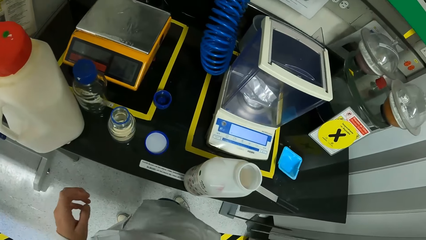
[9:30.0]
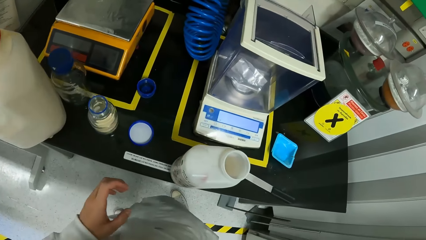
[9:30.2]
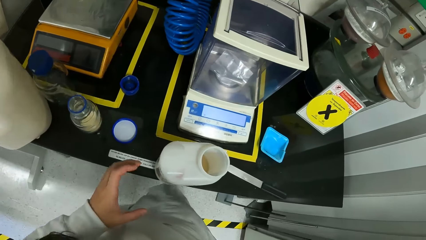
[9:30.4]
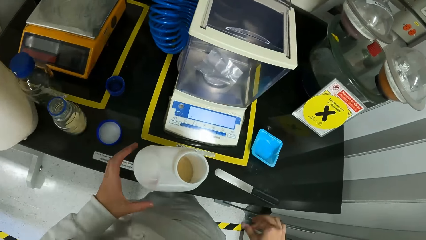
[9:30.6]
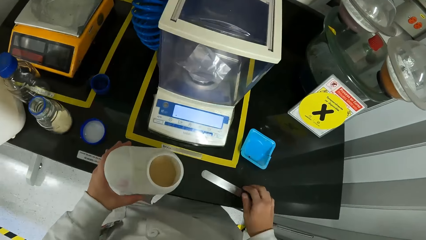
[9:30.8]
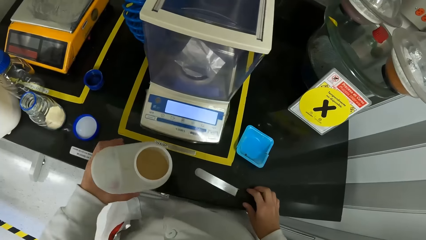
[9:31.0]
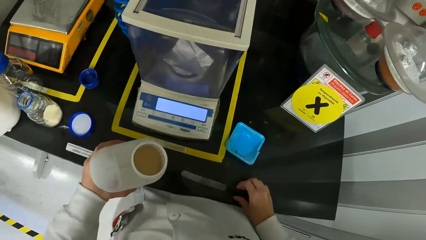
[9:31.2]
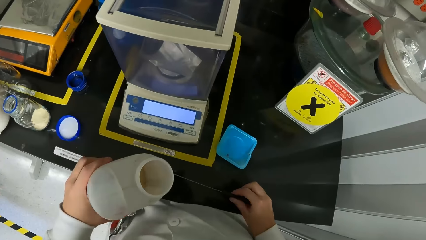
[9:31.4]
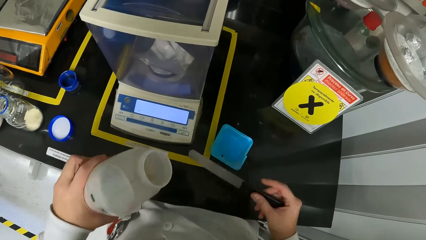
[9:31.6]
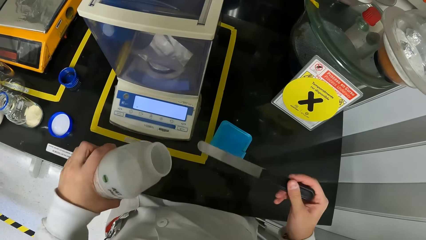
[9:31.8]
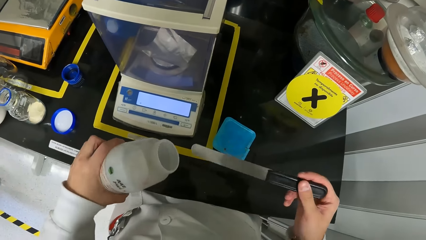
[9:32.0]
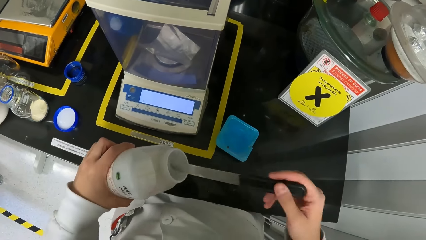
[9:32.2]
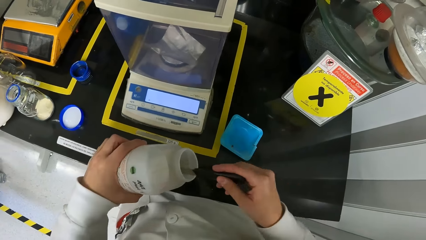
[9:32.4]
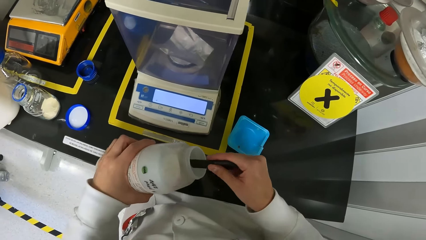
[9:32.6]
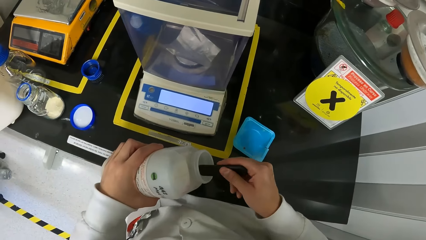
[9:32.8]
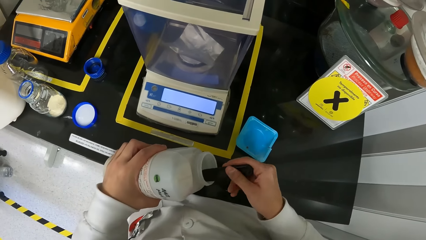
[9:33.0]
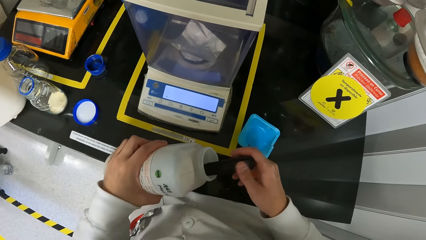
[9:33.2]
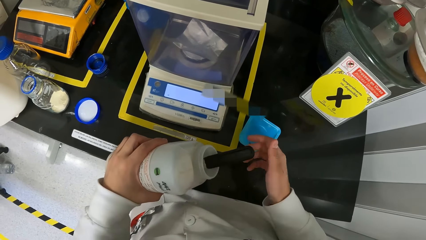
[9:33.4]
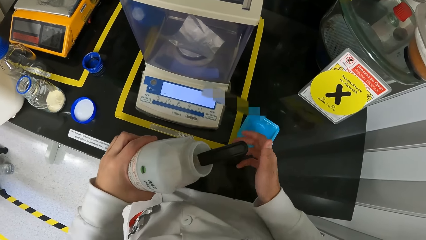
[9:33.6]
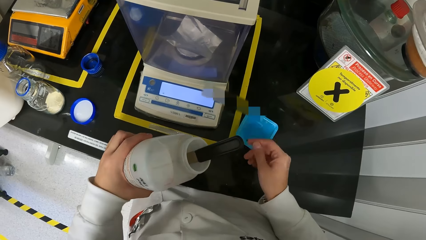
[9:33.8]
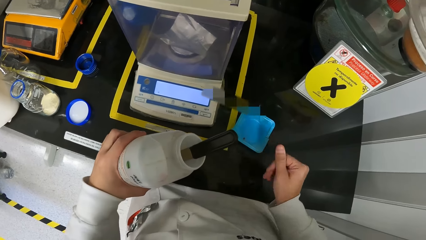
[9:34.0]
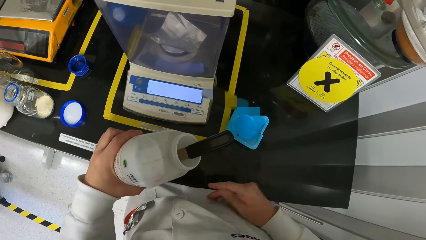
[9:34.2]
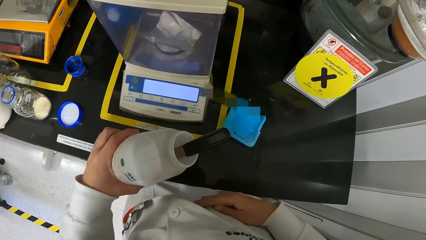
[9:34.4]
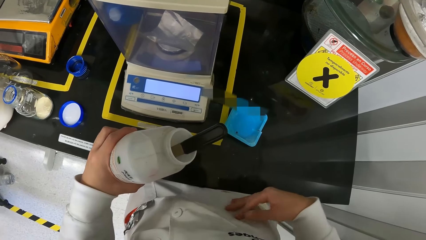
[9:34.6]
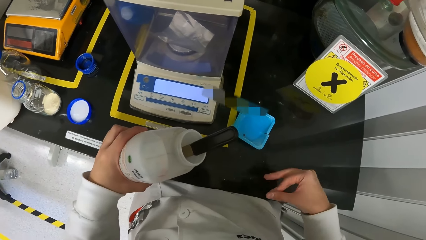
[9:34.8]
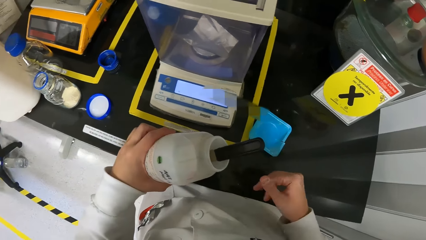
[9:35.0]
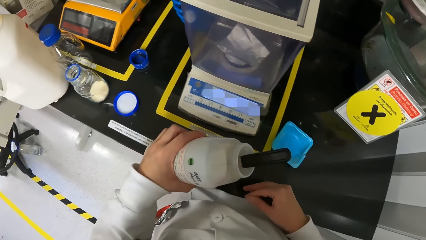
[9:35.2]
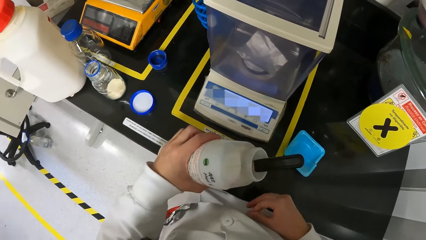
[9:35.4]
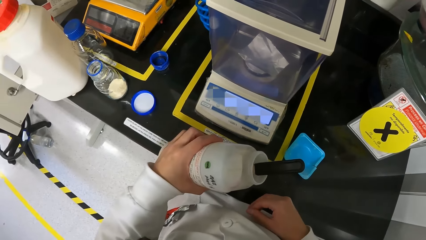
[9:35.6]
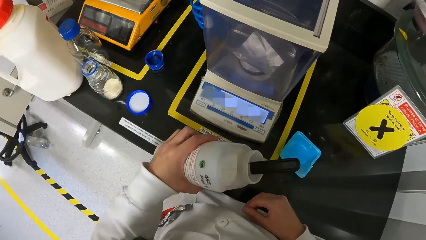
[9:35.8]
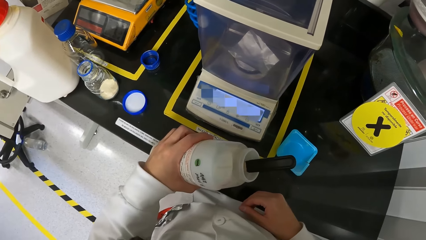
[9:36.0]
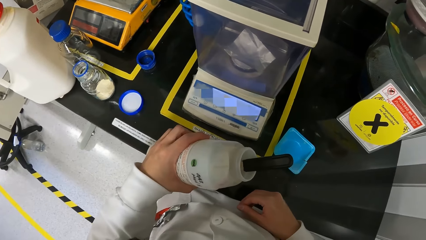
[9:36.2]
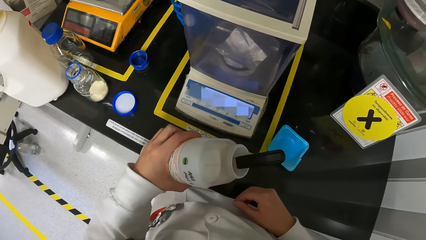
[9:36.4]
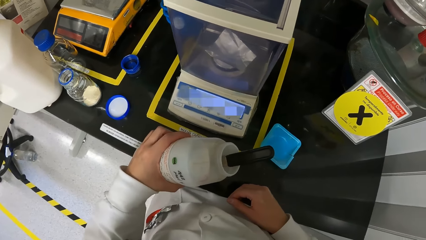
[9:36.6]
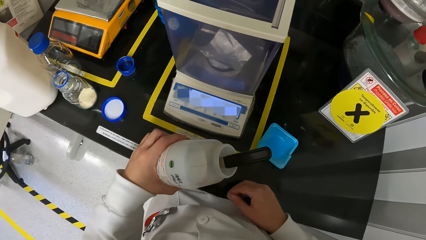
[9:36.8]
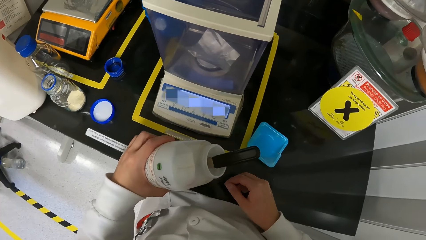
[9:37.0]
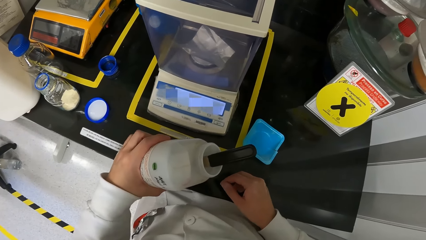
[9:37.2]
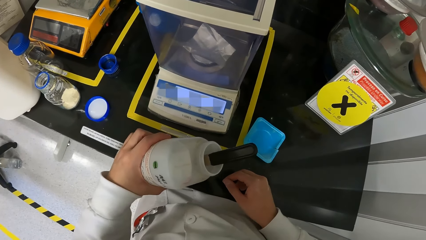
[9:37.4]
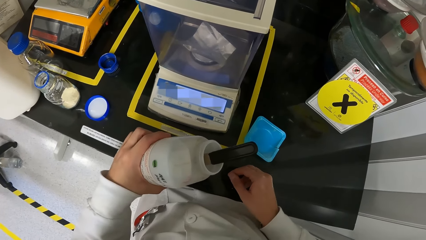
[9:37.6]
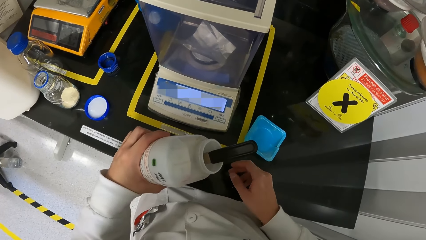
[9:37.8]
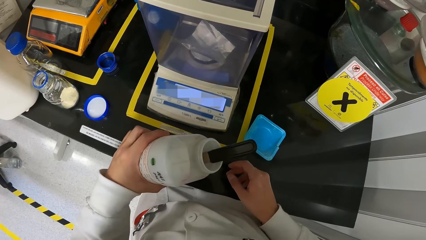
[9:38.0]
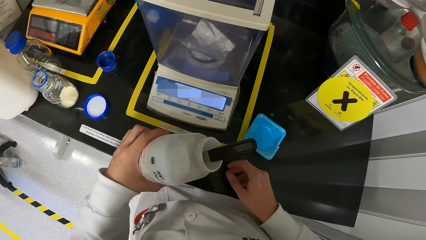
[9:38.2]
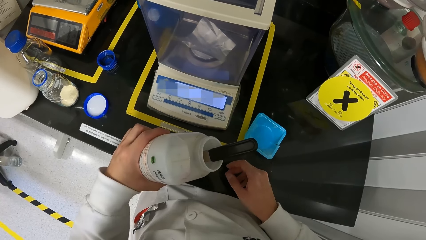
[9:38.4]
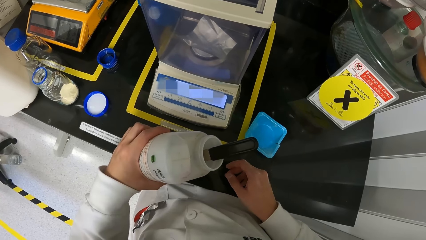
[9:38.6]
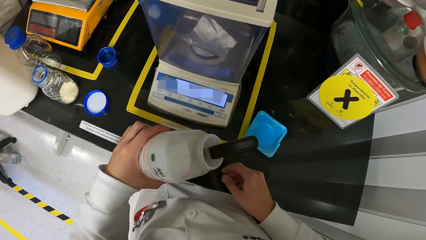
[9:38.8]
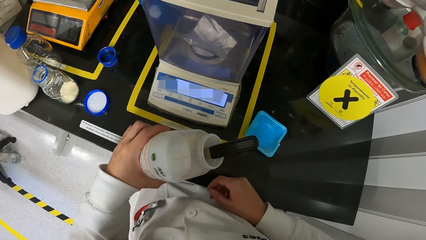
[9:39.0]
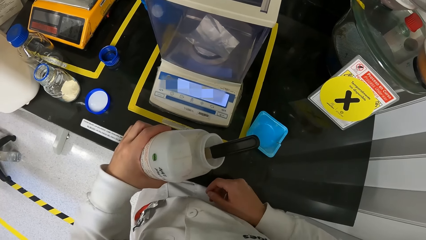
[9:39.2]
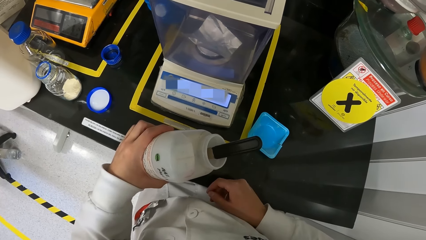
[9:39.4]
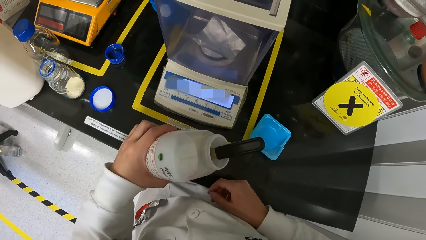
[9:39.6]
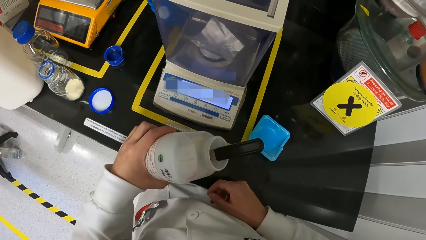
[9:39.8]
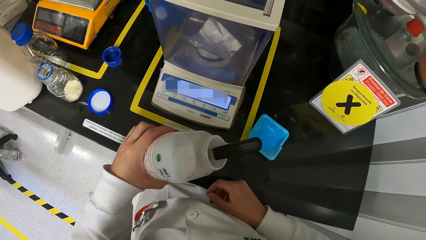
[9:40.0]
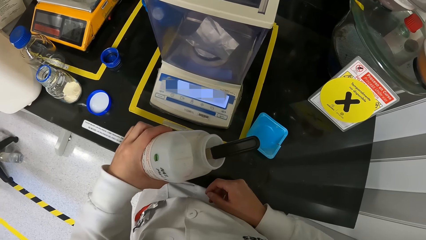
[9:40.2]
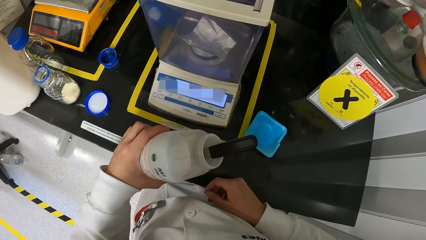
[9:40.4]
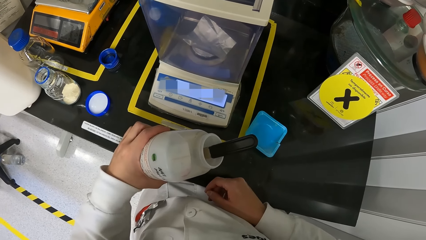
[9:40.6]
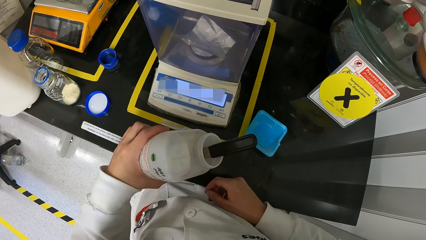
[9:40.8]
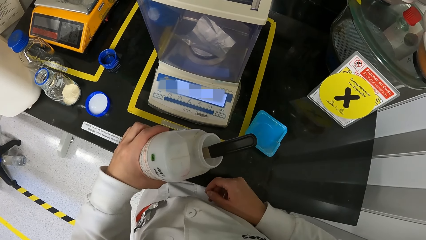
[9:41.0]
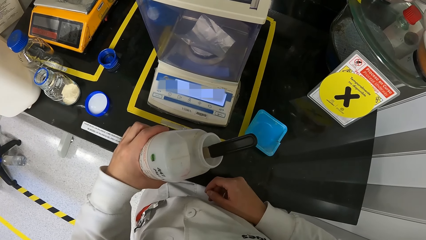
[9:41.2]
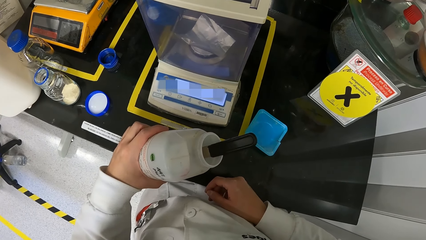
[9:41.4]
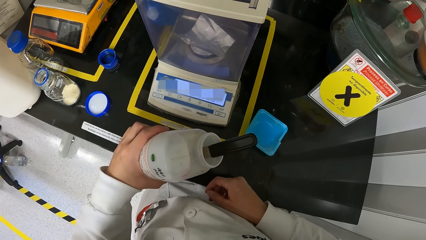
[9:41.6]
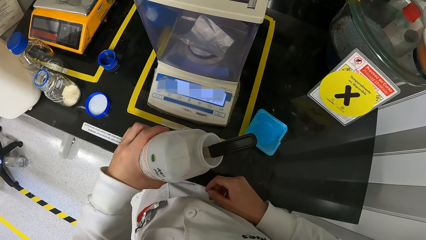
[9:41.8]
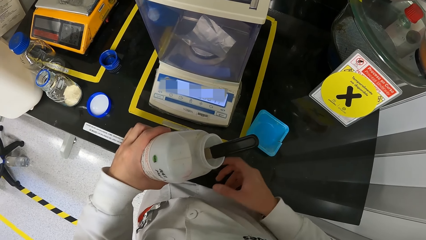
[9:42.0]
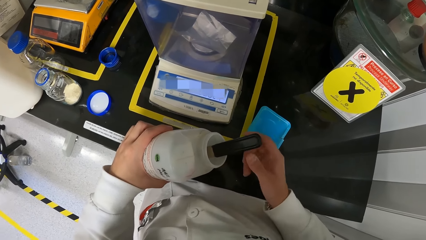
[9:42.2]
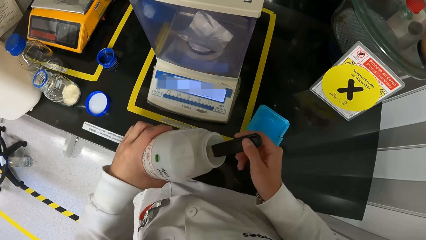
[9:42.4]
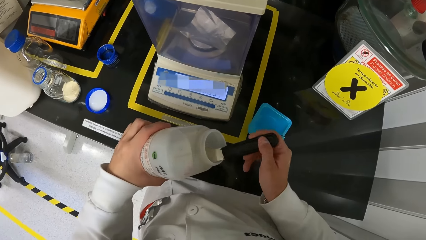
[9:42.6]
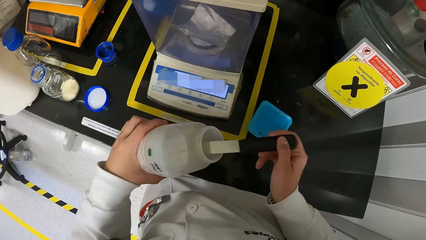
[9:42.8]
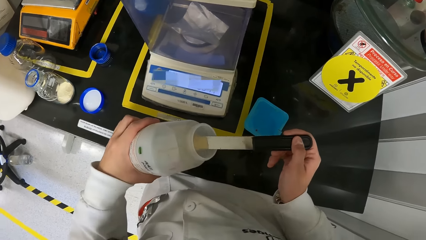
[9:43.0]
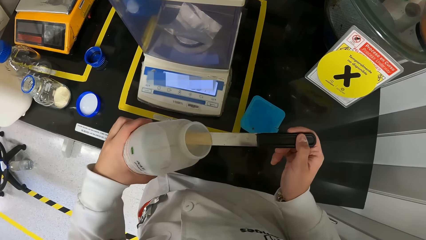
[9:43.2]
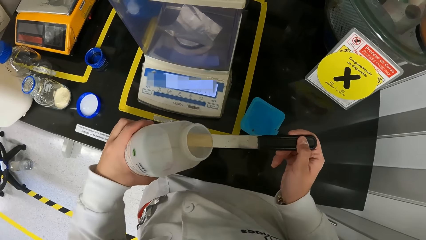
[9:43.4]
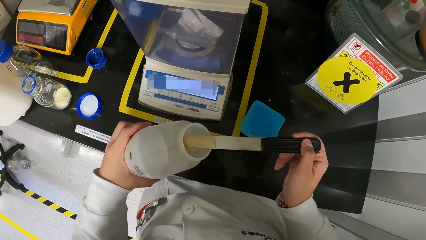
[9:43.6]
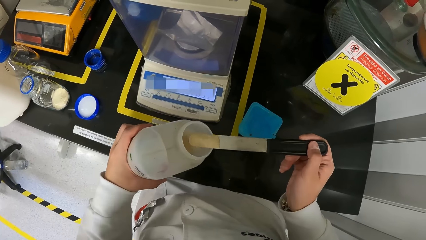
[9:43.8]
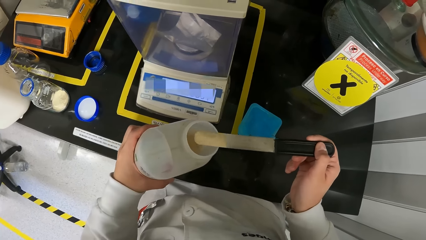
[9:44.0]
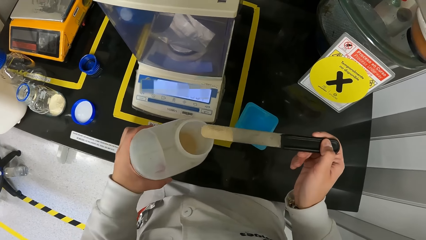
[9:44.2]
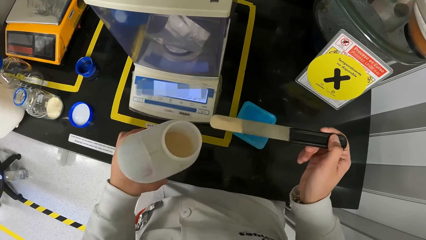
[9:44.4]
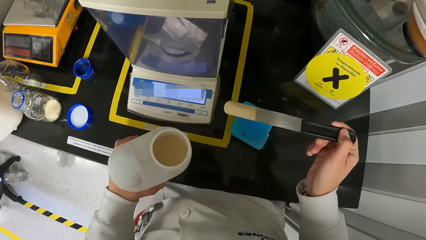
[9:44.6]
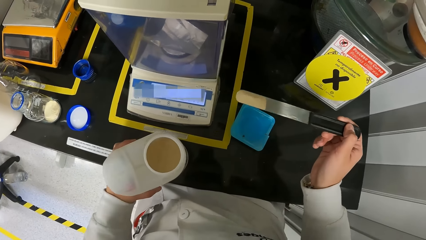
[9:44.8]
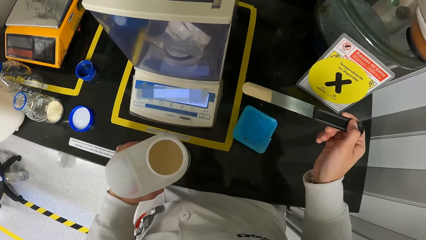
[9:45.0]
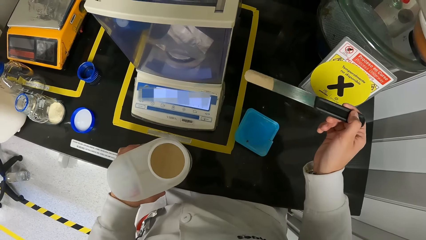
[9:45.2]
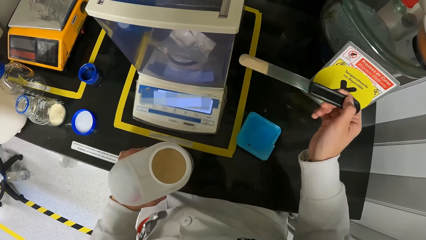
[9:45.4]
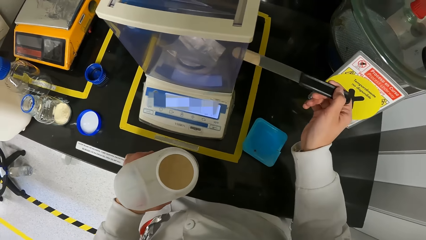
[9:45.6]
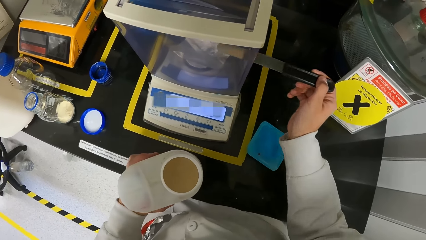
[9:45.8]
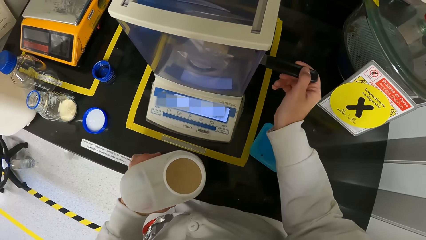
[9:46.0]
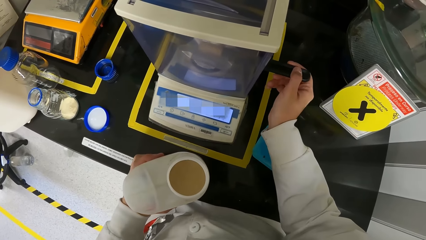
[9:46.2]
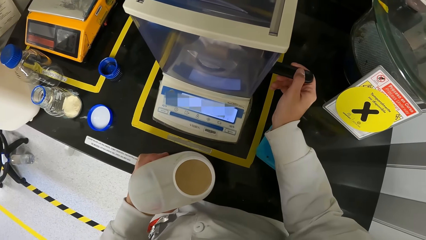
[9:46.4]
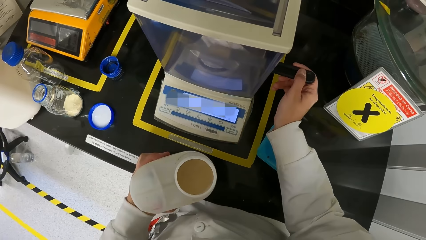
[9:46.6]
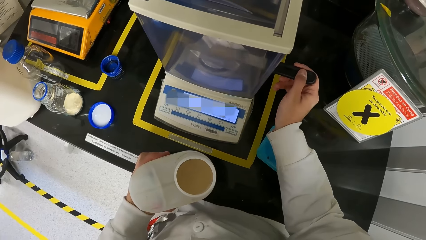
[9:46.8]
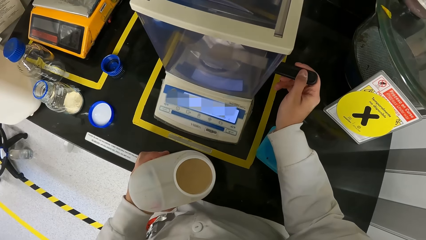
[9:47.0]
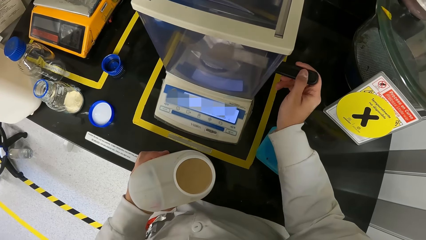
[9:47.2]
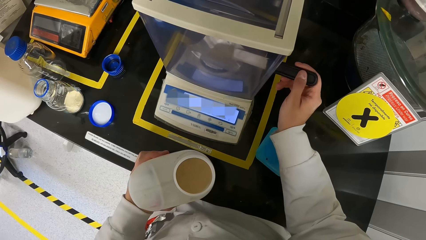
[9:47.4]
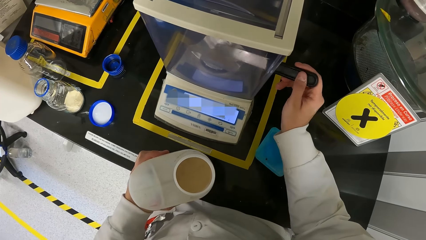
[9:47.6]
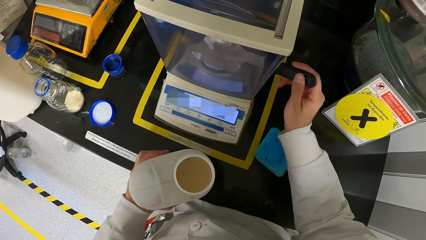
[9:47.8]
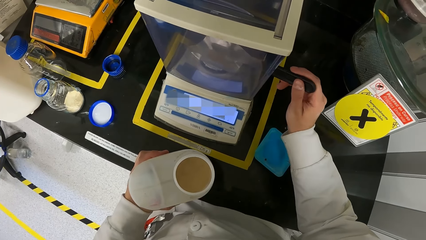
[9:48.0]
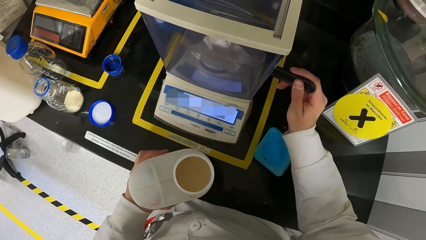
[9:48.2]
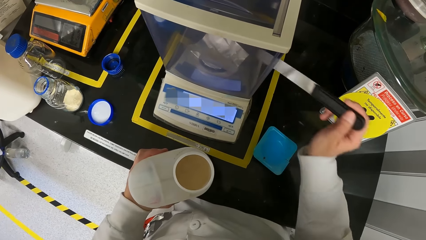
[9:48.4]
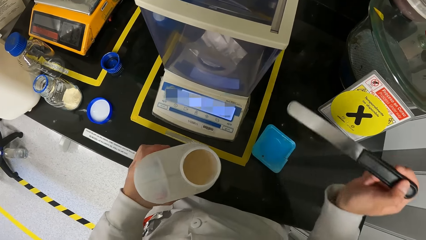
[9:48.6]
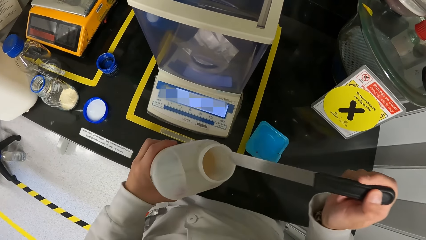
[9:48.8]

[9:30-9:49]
The camera wearer picks the container or jerrycan on the workbench with her left hand. She places the hand on the jerrycan. She picks the spatula on the workbench with her right hand. She shakes the container in her left hand. She tilts the jerrycan. She dips the spatula in her right hand into the container in her left hand. She removes her right hand from the spatula in the container in her left hand. She rubs her right hand on her lab coat. She places her right hand on the spatula in the container in her left hand. She scoops the powdered chemical from the container in her left hand with the spatula in her right hand. She pours the powdered chemical on the spatula in her right hand on the paper on the weighing balance on the workbench.
